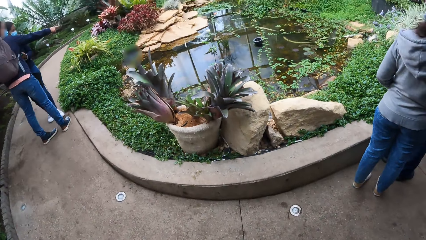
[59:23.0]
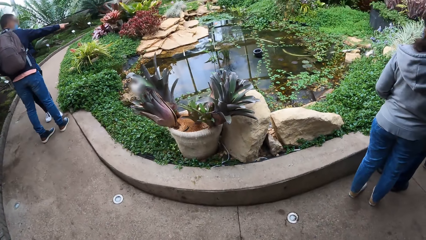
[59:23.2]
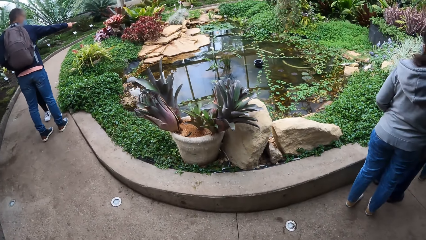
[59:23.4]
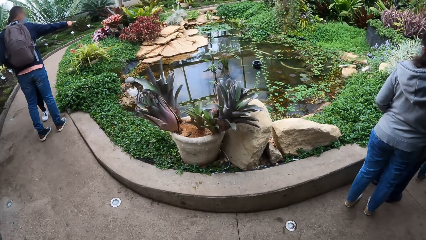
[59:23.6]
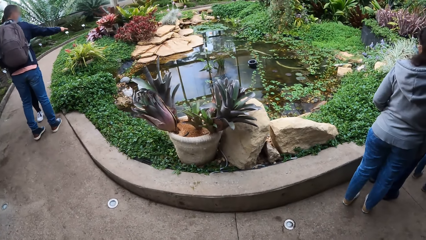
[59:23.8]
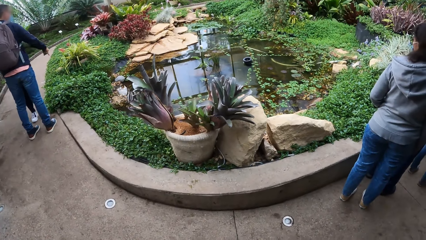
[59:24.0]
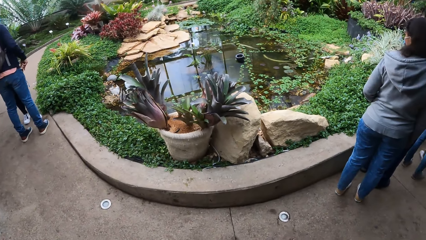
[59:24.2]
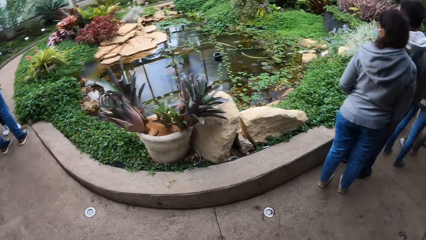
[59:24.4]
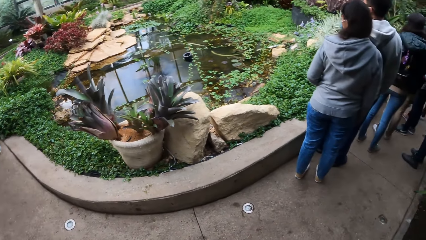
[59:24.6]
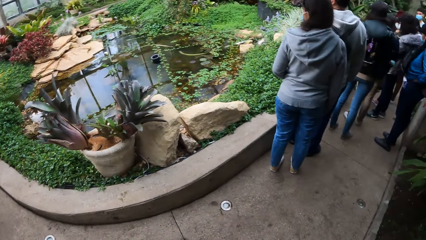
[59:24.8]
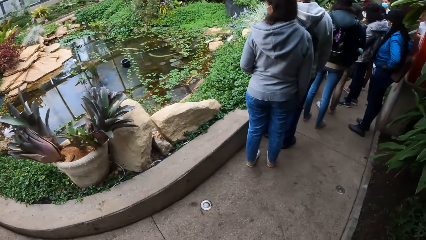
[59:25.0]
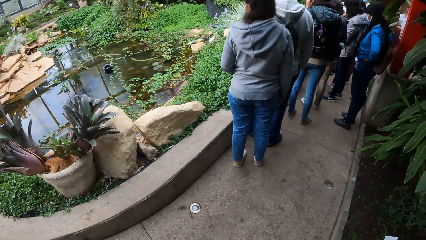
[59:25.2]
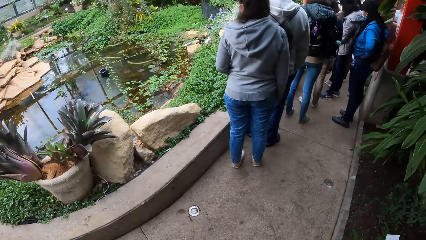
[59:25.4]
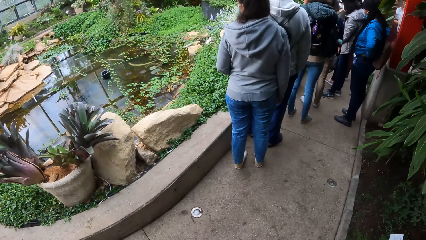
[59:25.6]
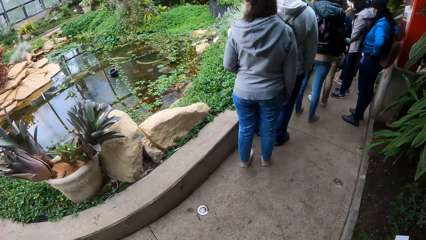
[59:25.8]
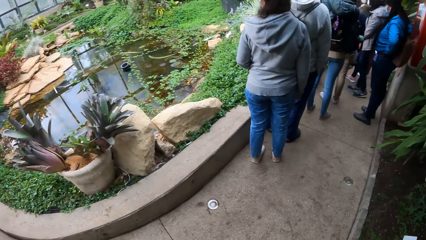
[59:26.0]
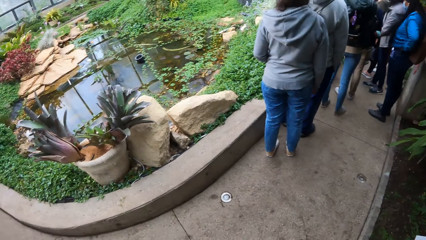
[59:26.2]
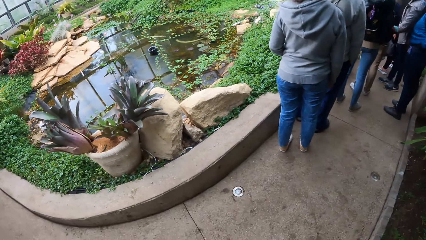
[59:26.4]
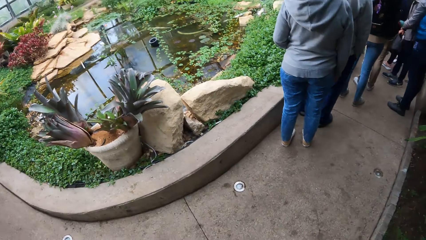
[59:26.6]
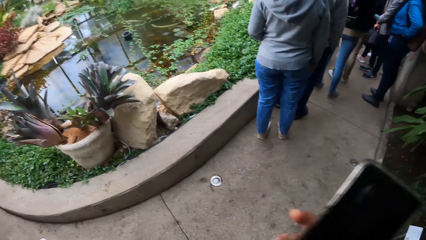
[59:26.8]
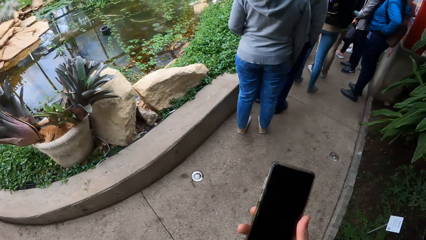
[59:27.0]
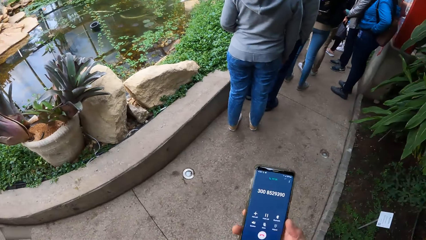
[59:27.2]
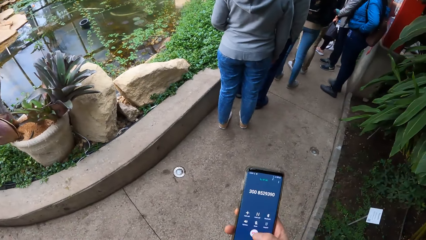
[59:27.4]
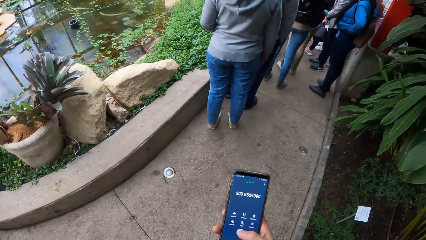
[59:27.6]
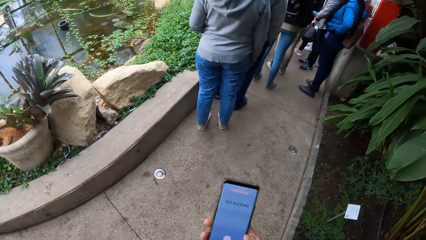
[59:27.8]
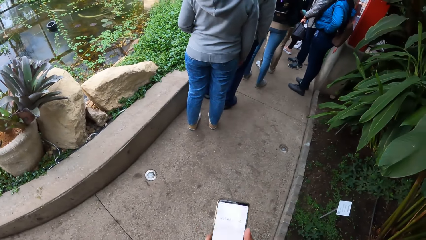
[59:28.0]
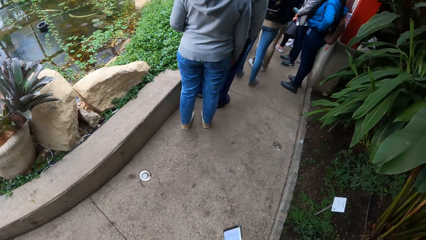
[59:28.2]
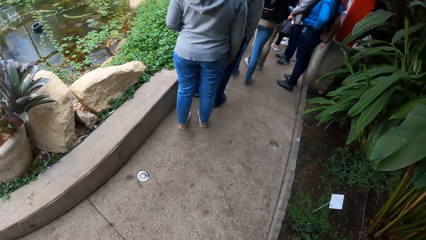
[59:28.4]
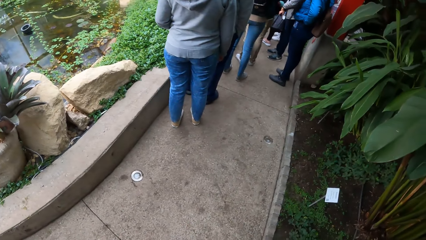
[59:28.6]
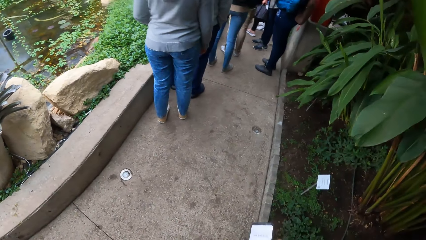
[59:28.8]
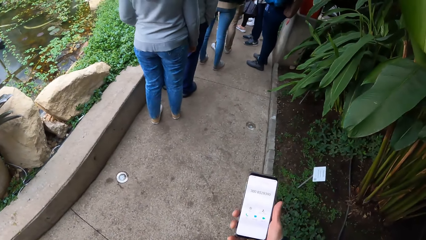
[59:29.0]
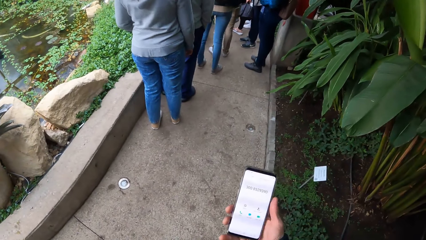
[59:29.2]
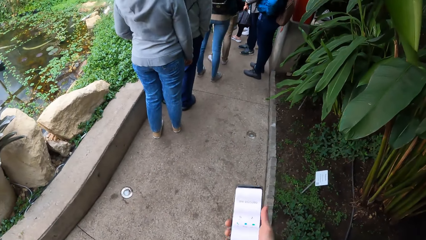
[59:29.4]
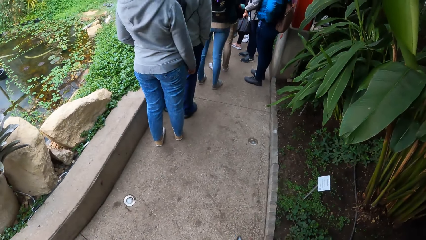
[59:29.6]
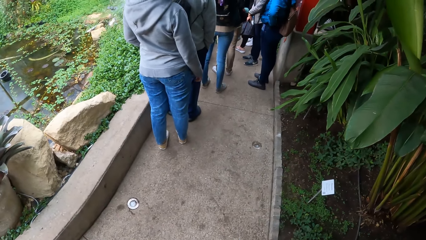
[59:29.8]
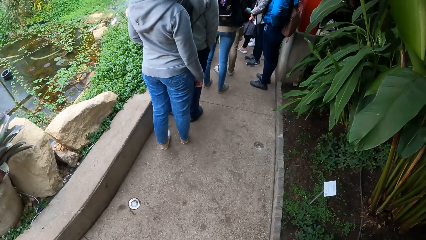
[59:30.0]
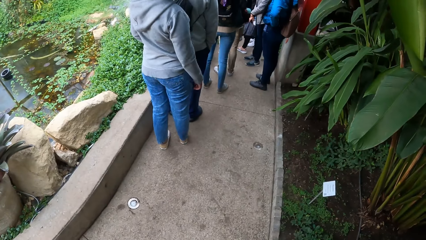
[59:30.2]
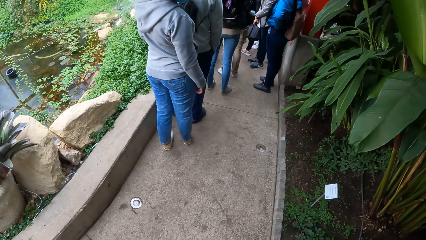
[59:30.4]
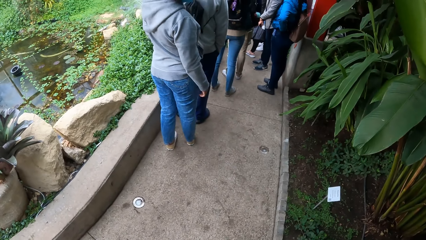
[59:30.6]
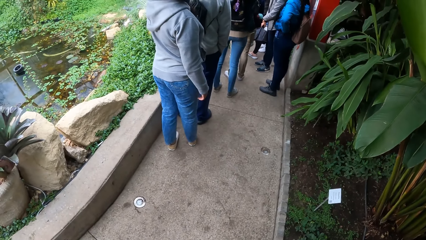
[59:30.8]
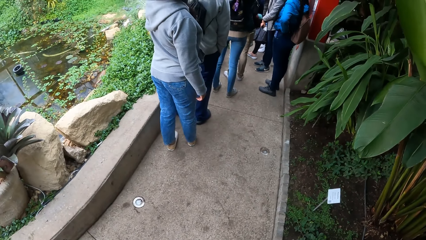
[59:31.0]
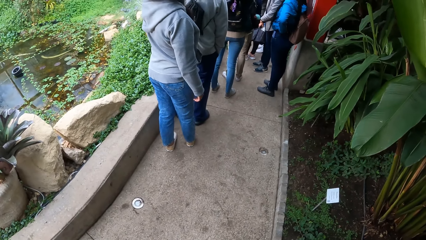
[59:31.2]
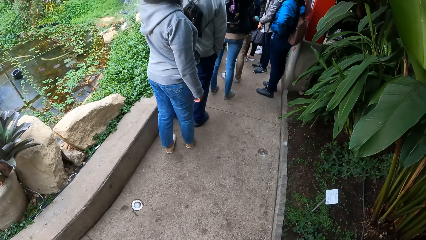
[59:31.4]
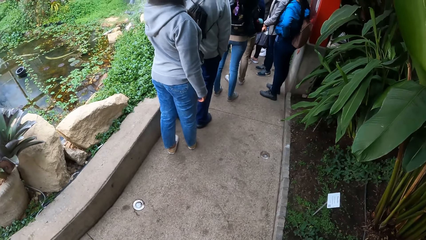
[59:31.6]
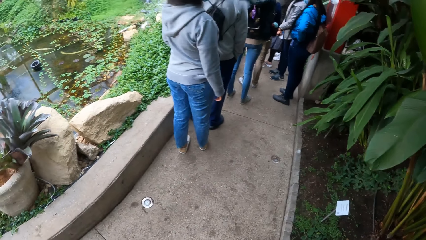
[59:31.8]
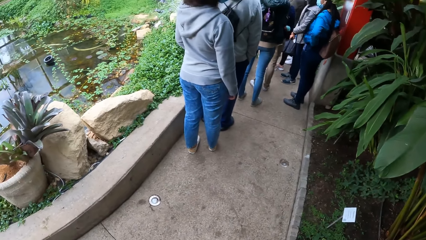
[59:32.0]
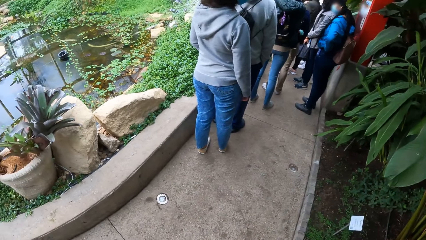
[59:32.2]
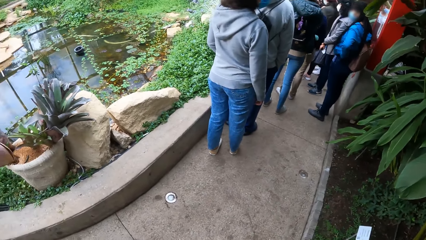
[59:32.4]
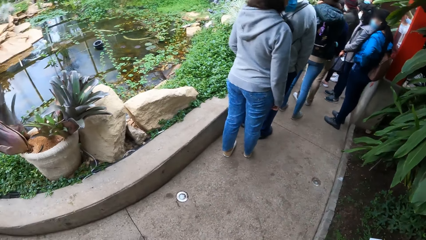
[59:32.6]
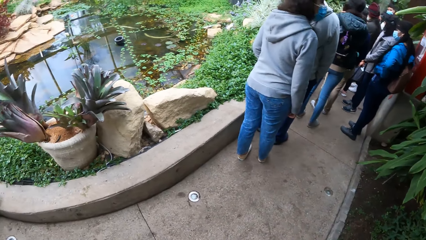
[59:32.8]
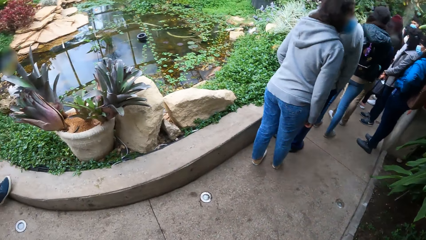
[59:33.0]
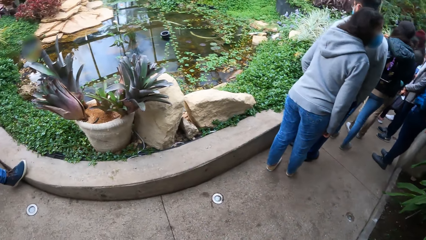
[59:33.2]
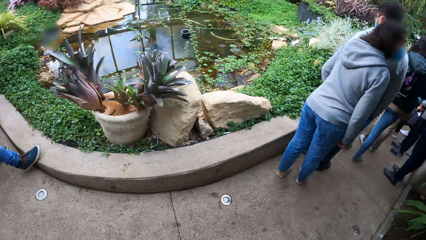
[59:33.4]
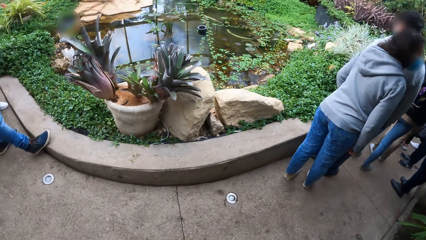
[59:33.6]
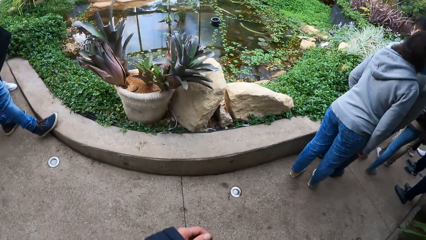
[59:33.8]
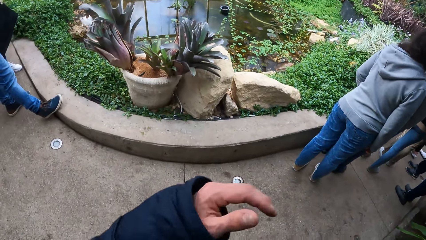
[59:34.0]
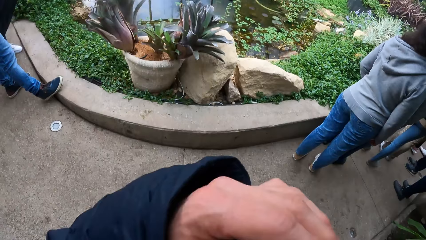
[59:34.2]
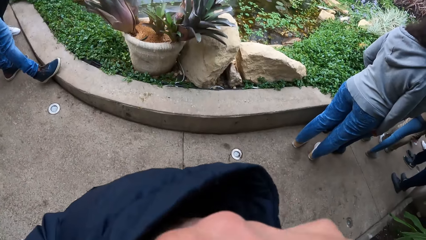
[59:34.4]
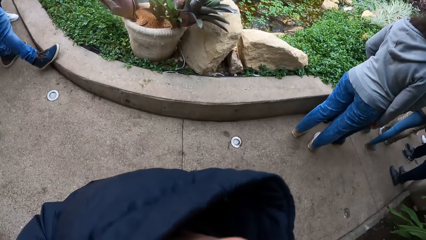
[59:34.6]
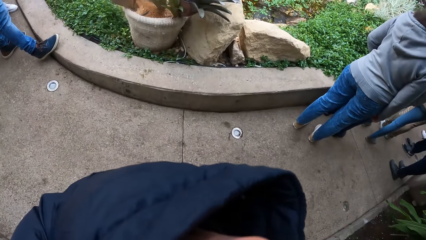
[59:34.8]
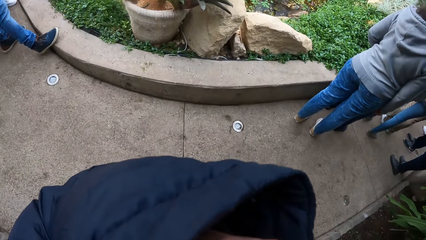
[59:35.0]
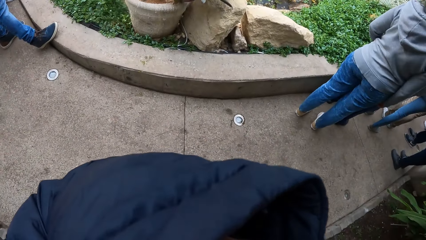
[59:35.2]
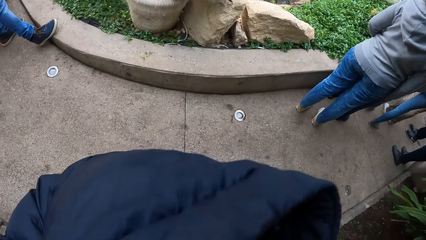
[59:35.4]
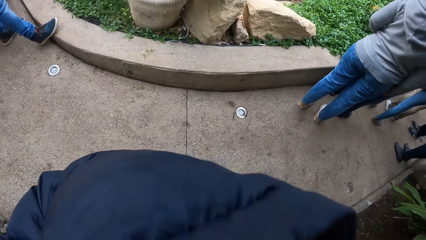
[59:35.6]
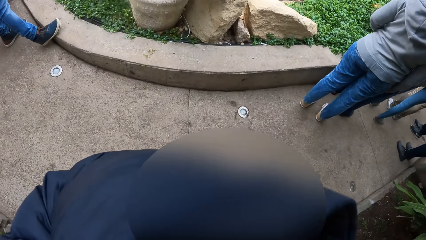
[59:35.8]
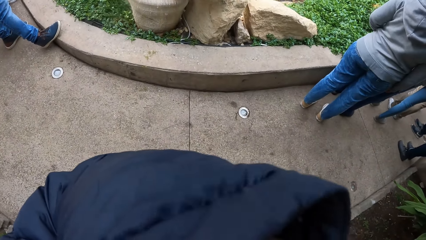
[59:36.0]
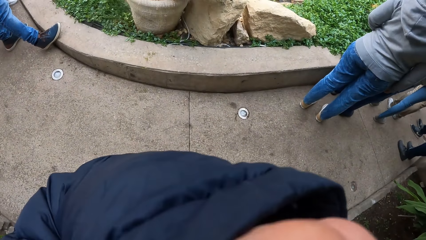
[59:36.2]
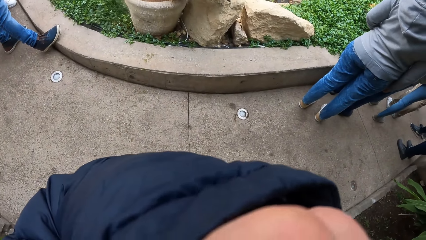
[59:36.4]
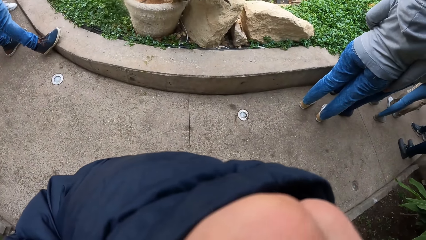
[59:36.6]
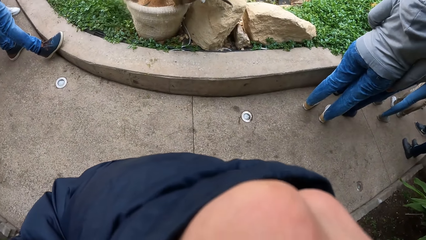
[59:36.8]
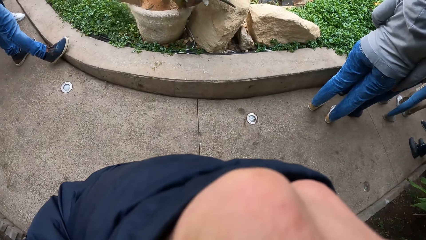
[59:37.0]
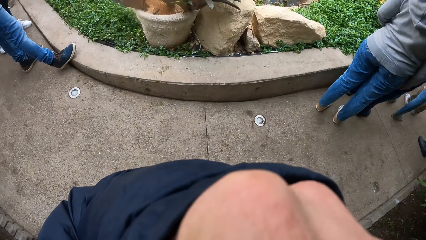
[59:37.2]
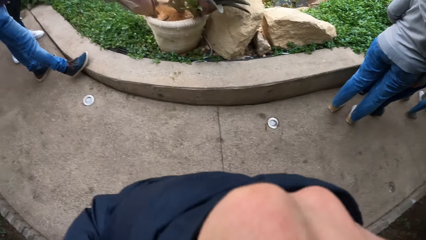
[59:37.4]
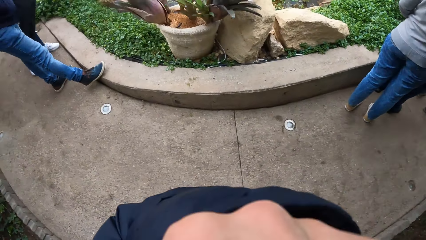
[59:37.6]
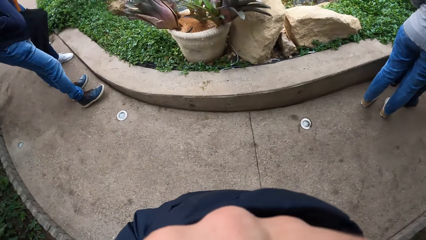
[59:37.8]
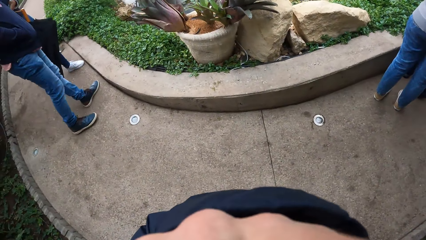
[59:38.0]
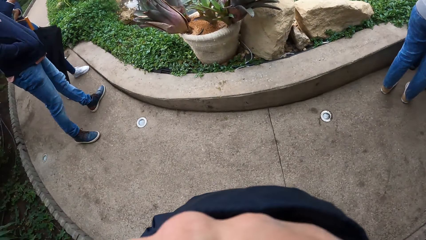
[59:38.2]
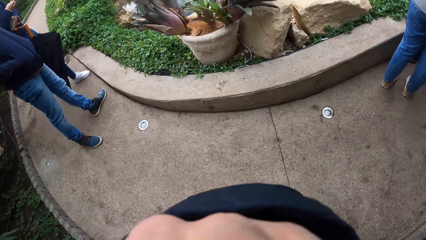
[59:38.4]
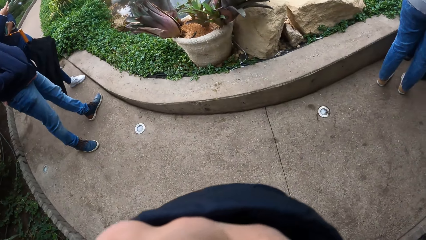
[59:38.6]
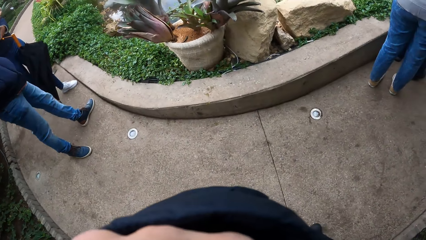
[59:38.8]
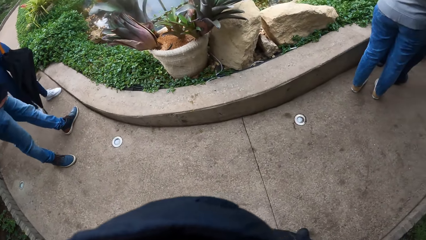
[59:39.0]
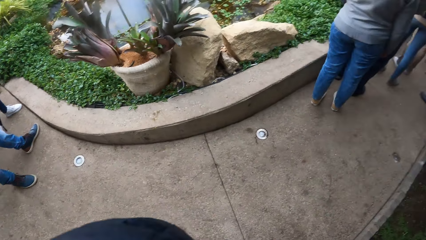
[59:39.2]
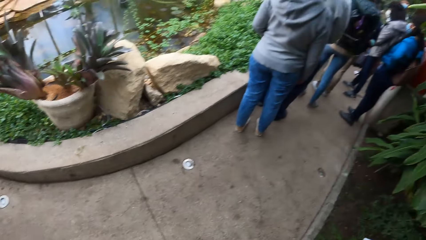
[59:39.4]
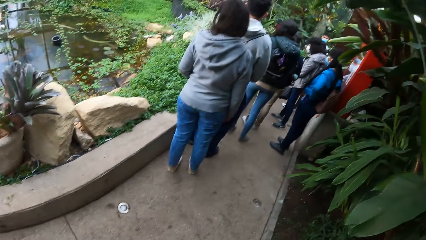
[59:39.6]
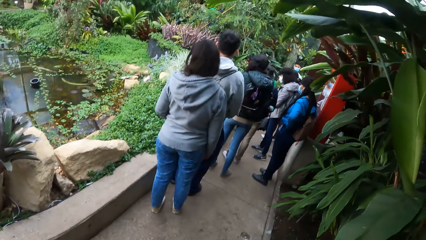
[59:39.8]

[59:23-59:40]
The man converses with the woman on the pathway. The camera wearer stays on the pathway in the garden. A group of people waits on the pathway in the garden. The camera wearer brings out a phone with his right hand. He presses the phone in his right hand. He uses the phone. He looks around. He raises his left hand.
